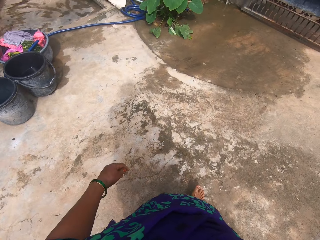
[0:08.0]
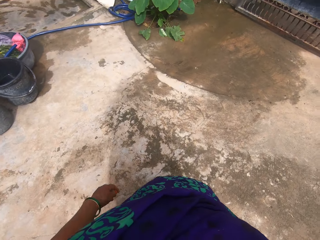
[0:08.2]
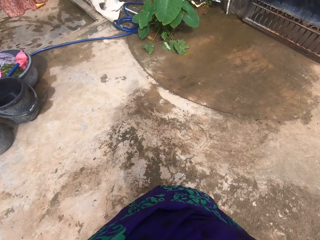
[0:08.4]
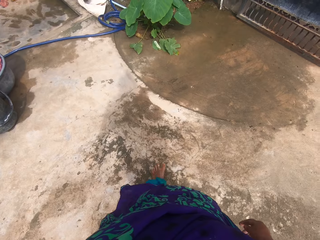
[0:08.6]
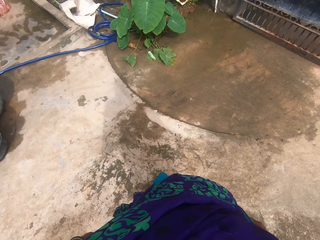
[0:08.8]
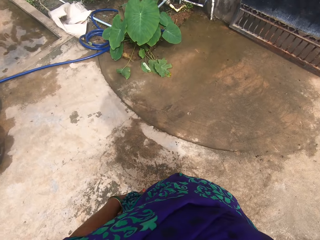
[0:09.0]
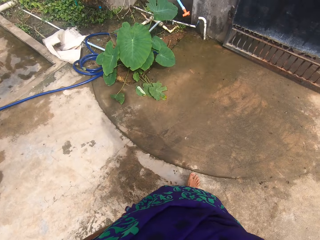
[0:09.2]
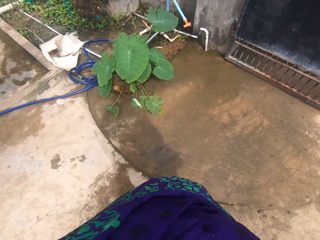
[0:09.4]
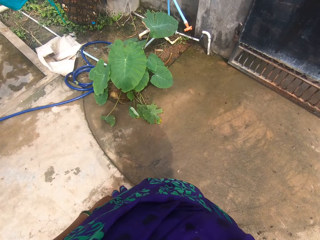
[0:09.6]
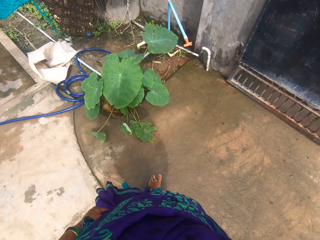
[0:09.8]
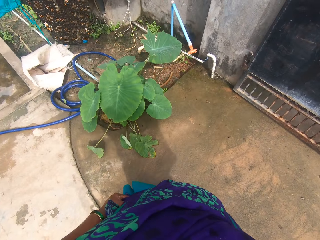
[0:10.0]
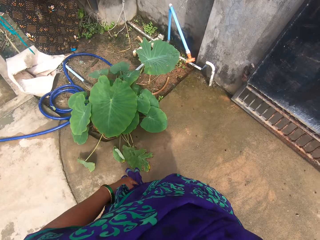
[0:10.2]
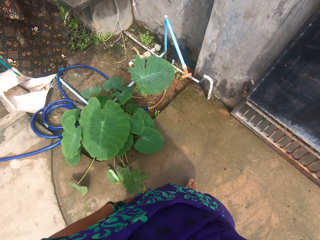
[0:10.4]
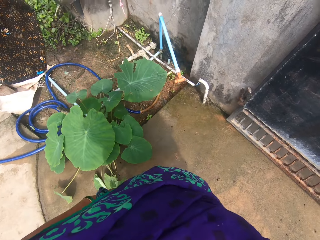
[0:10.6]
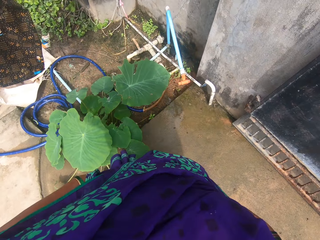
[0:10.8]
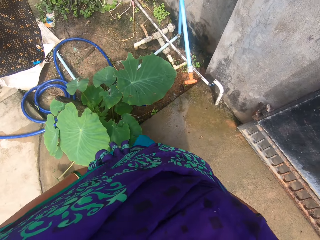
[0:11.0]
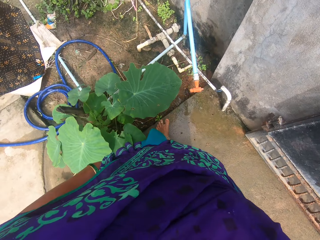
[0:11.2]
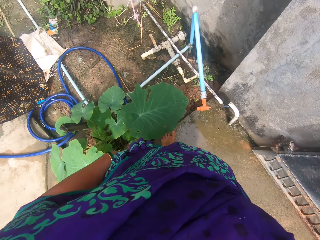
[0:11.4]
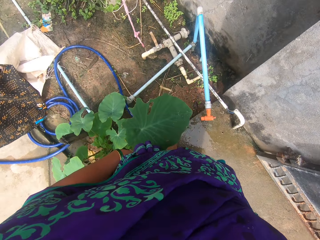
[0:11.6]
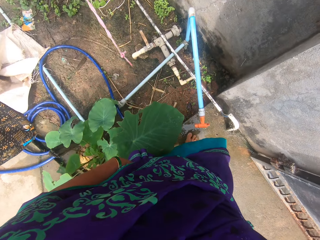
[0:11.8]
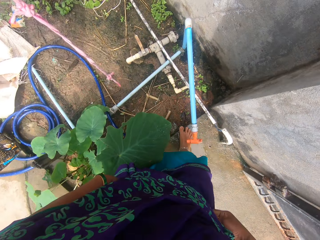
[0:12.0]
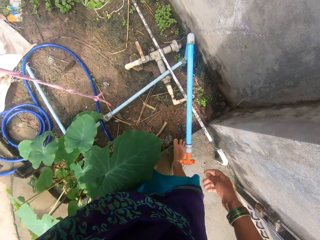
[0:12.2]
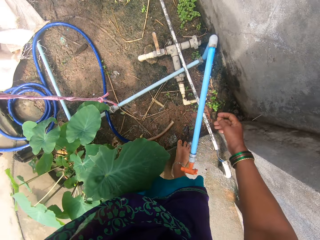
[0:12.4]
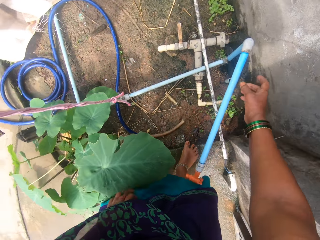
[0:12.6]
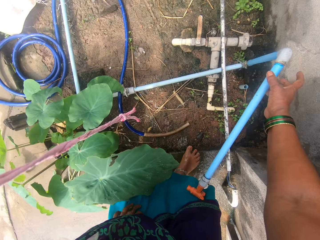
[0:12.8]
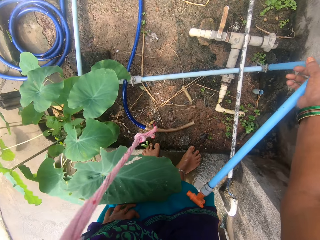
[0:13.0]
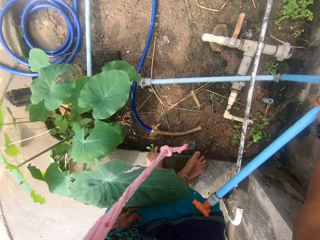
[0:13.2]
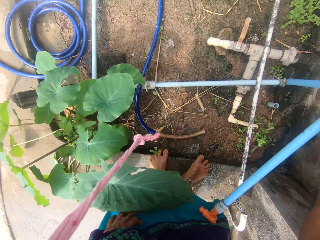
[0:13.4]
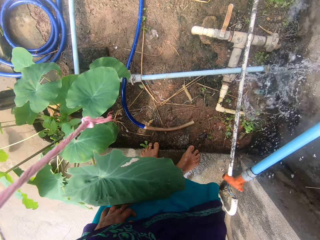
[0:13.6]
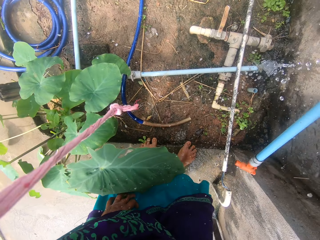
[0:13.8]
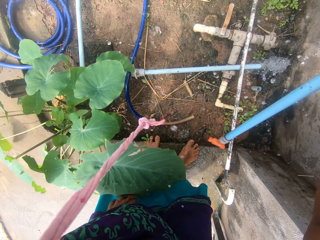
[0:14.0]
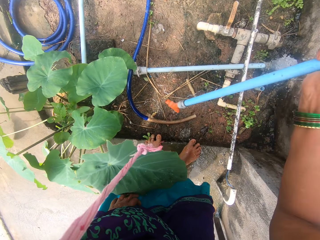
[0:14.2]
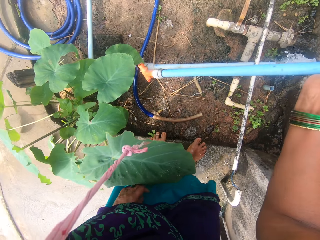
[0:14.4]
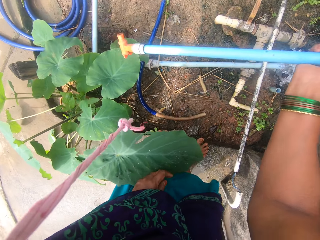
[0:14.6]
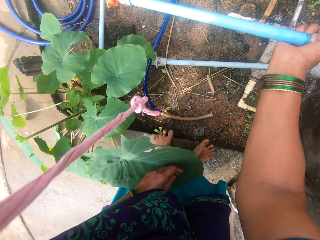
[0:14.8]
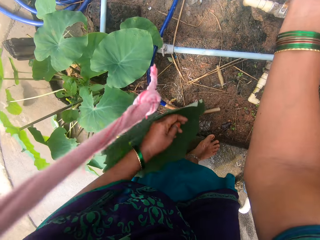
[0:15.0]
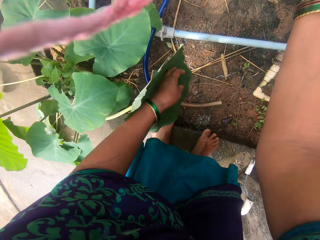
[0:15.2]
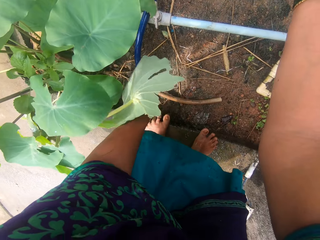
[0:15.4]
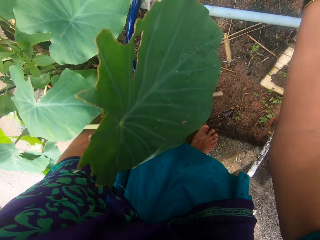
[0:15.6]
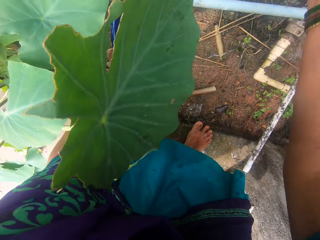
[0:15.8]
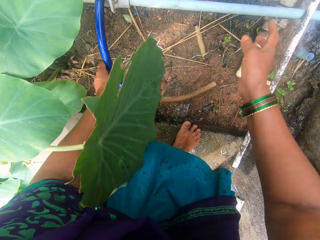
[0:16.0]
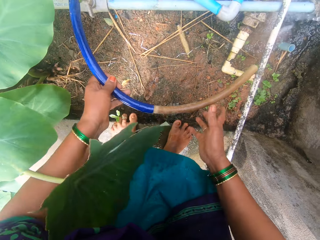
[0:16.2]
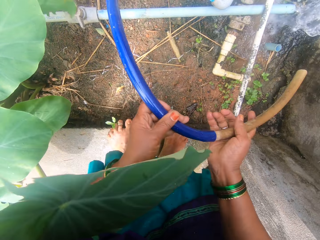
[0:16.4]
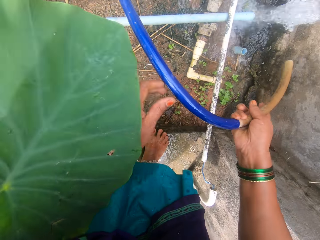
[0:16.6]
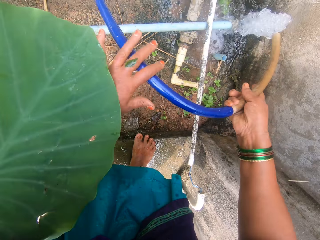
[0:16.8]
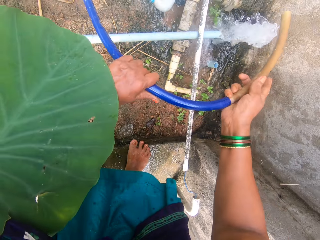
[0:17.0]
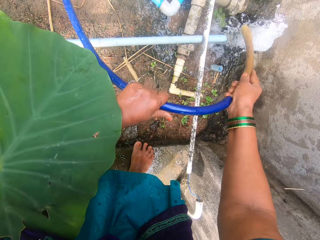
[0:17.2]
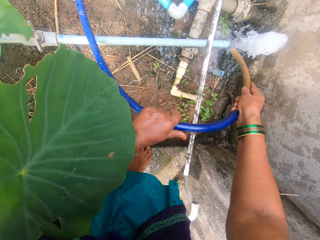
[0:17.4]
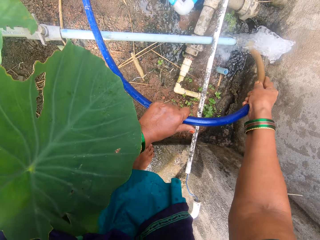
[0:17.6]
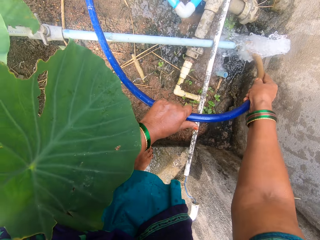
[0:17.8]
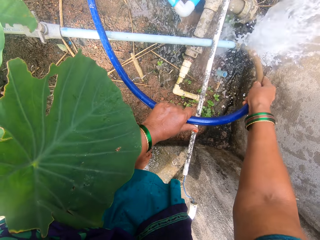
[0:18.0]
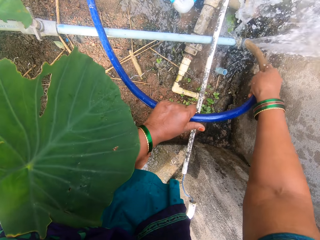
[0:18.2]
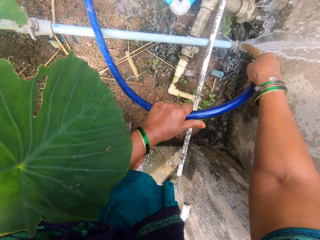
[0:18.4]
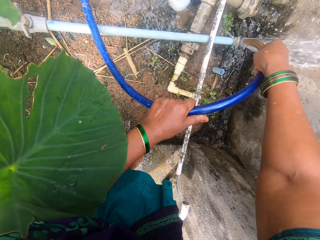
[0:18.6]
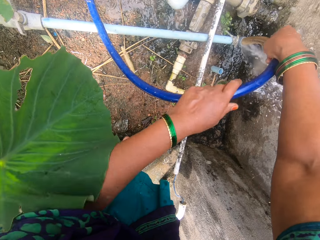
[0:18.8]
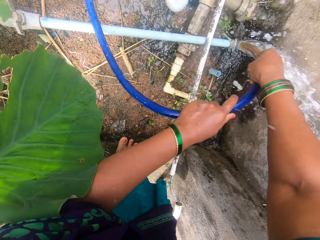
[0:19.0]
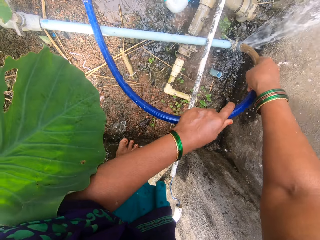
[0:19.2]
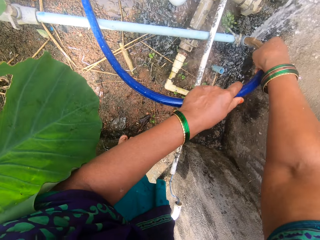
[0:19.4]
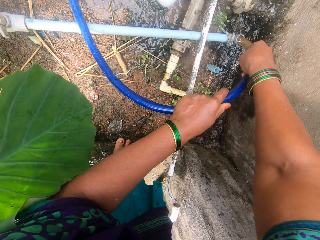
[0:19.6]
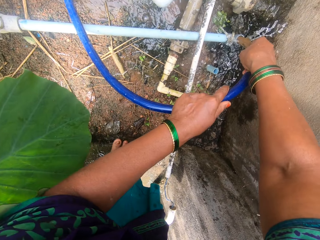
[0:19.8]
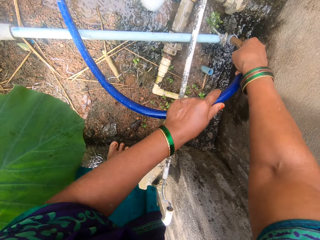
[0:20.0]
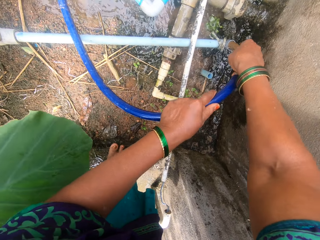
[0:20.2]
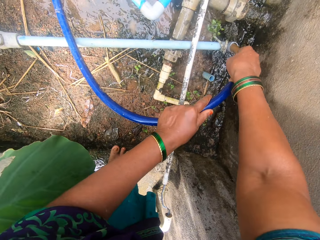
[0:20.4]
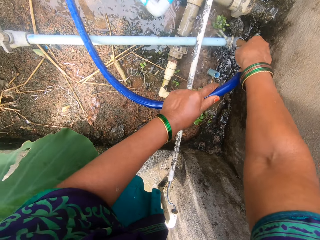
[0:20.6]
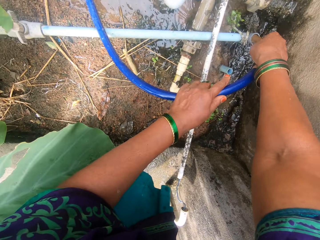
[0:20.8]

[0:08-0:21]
The camera wearer approaches the water pipe on the fencing. They bend on the pipe. They detach the water pipe from another. They drop the pipe on the ground. They pick up a hose from the ground. They attach the hose to the water pipe with flowing water.

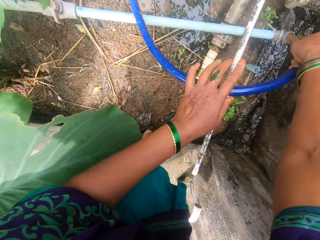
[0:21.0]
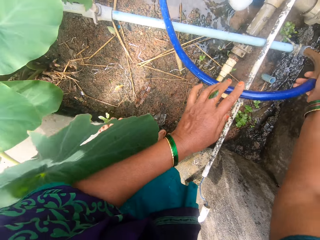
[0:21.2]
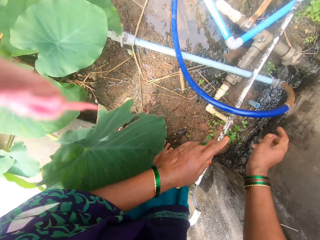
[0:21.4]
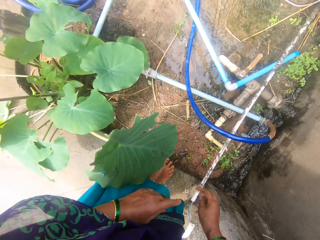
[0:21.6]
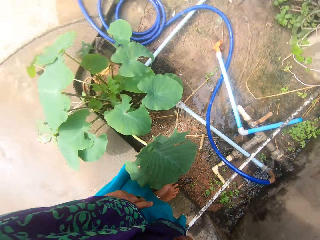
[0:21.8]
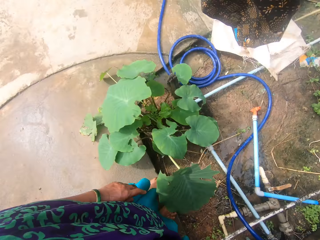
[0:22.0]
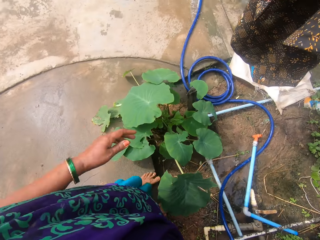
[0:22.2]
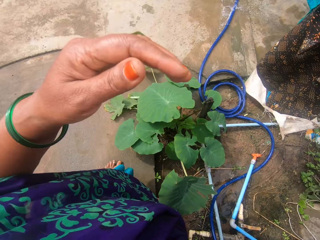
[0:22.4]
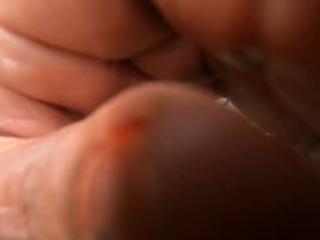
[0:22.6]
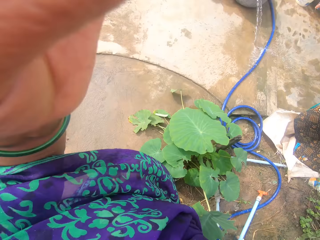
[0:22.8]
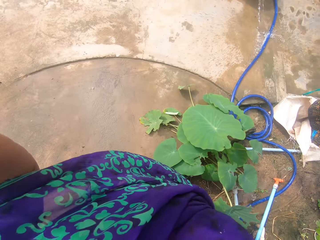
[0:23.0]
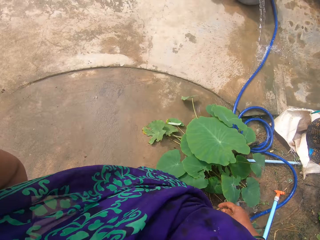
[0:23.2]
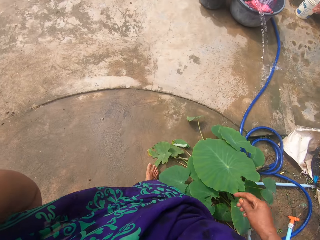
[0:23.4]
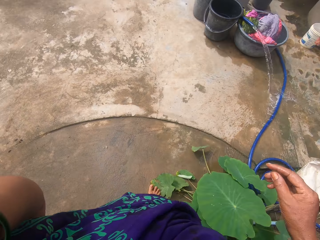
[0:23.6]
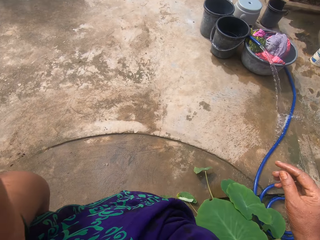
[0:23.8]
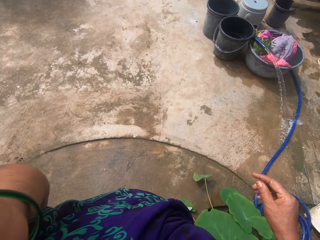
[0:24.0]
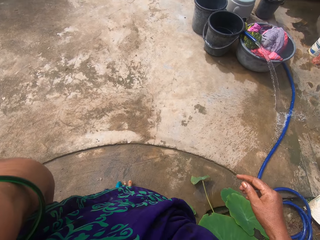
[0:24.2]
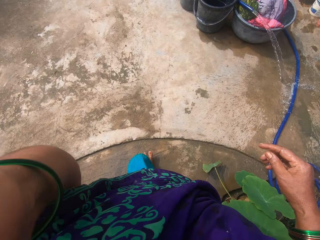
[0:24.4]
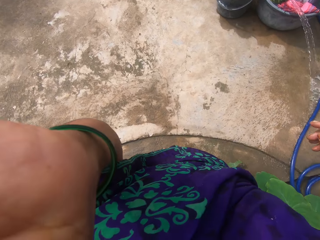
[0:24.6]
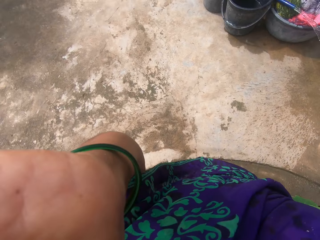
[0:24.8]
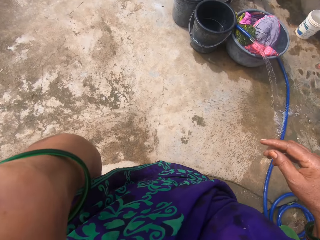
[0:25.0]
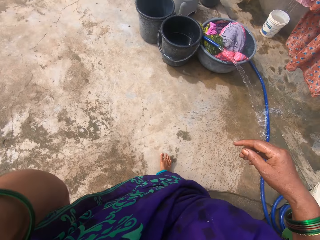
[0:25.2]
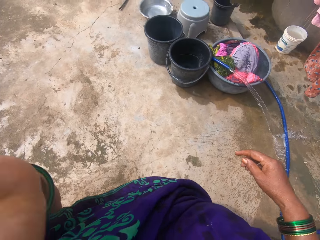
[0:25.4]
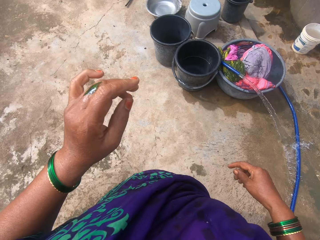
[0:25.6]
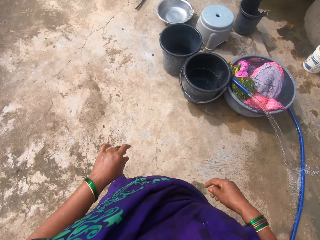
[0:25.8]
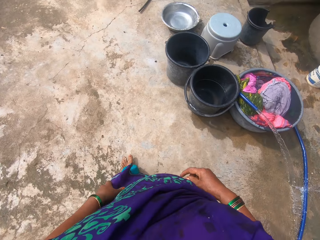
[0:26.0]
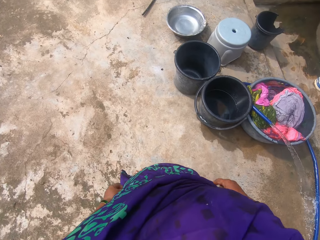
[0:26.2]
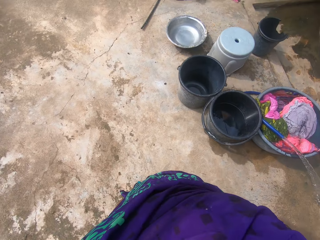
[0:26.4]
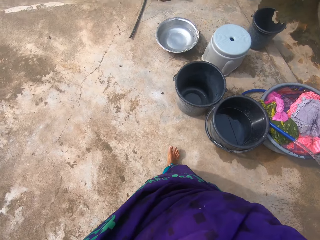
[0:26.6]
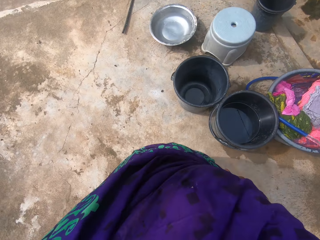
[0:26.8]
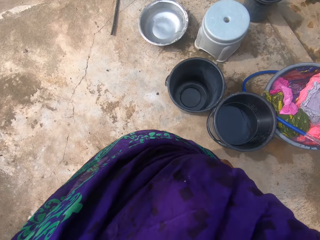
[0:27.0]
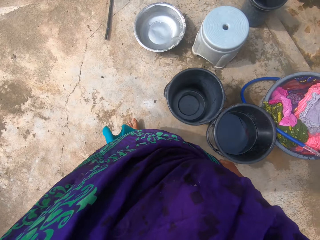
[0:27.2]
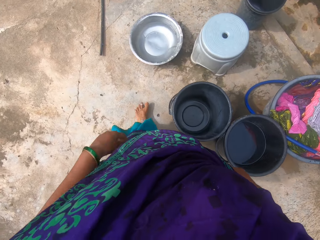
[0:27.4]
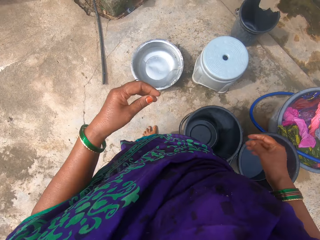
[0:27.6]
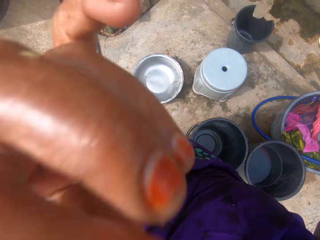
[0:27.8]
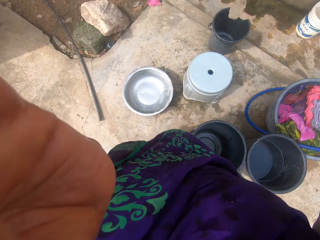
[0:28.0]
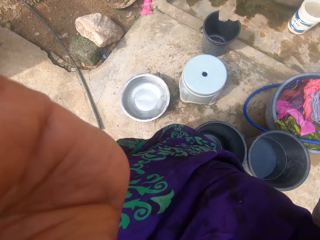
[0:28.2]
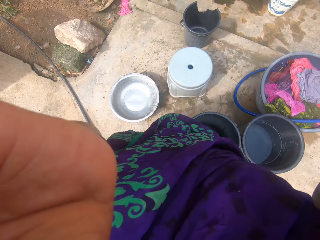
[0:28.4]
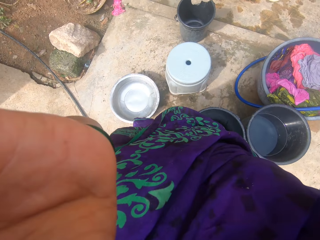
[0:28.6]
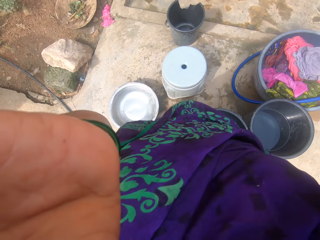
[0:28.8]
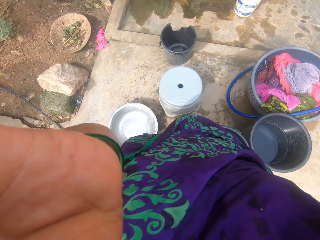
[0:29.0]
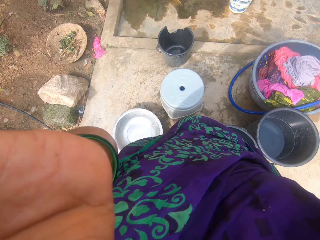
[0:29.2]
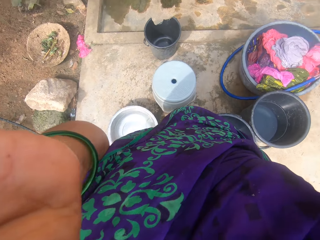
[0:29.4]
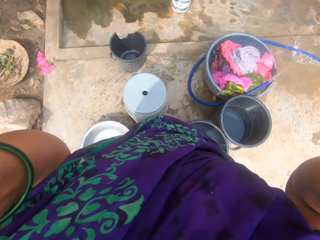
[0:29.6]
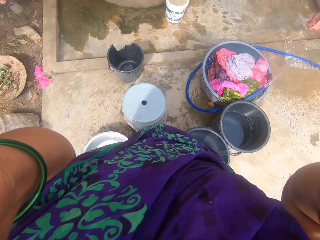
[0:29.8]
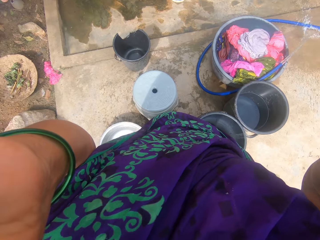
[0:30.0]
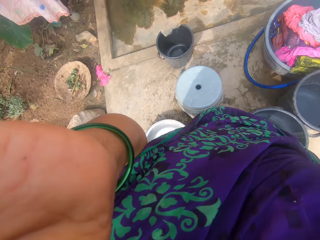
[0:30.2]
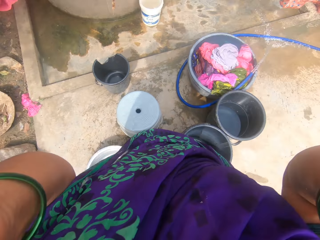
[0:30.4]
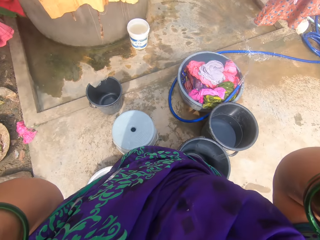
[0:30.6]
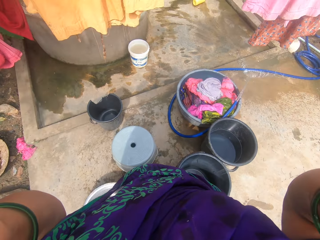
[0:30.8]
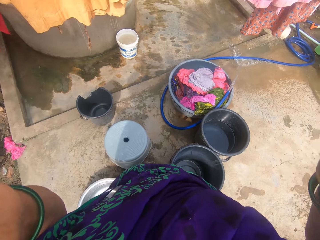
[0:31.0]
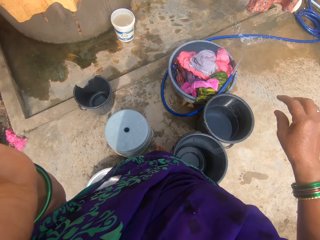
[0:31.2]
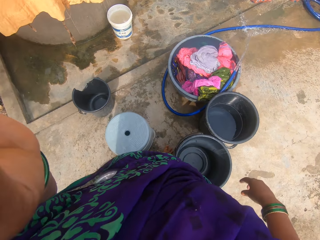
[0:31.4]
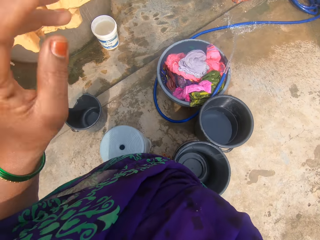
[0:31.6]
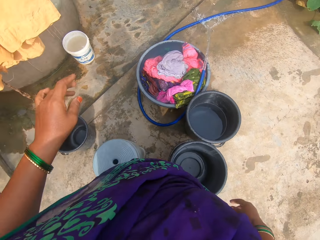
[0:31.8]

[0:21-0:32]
The camera wearer stands from the pipe. She lifts a hand to the camera. She adjusts the camera on her head. She walks in the compound. She drops the hand from the camera. She walks towards the washing buckets in the compound. She lifts her hands to the camera. She adjusts the camera.
